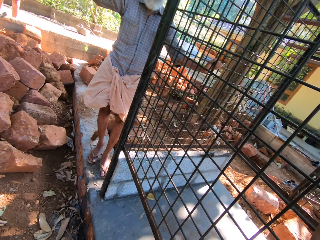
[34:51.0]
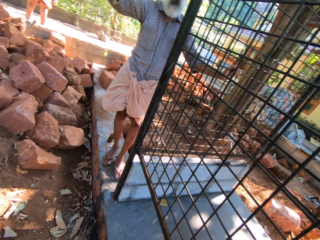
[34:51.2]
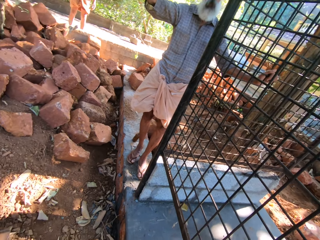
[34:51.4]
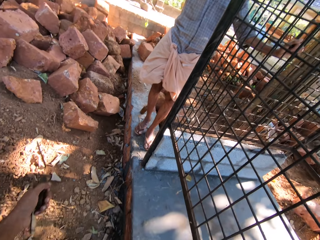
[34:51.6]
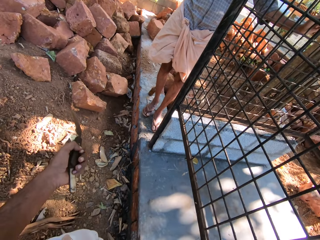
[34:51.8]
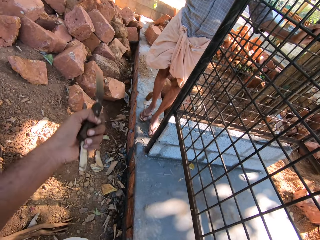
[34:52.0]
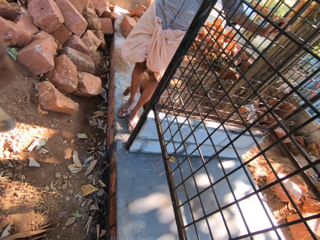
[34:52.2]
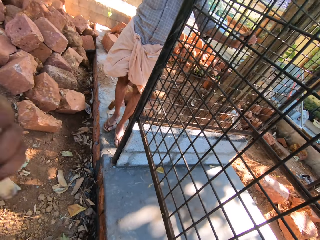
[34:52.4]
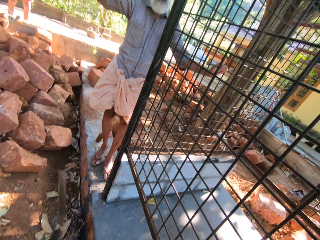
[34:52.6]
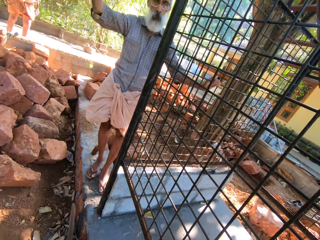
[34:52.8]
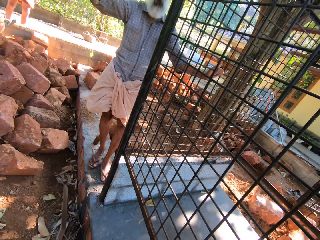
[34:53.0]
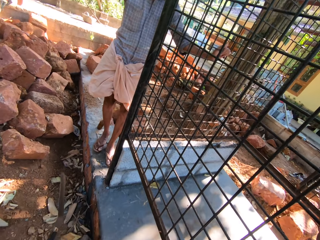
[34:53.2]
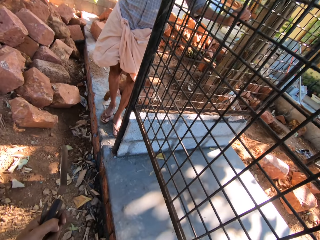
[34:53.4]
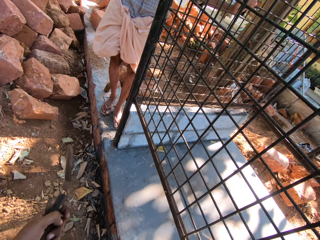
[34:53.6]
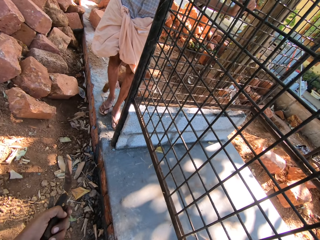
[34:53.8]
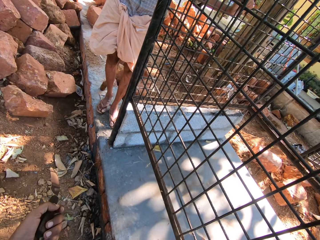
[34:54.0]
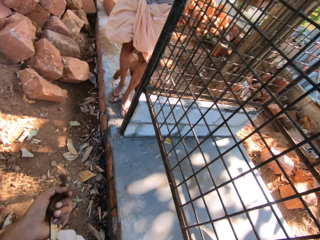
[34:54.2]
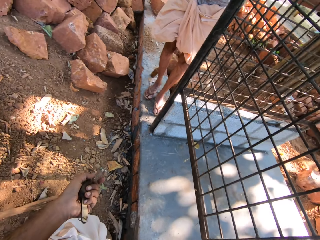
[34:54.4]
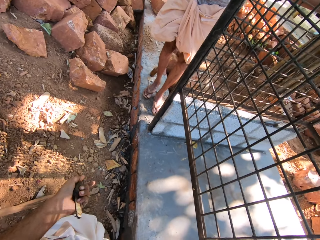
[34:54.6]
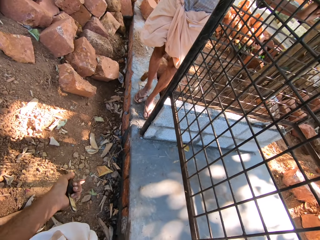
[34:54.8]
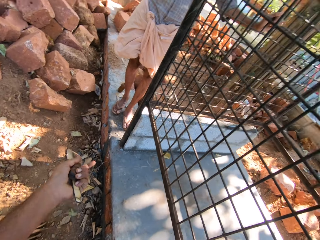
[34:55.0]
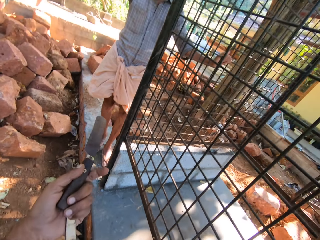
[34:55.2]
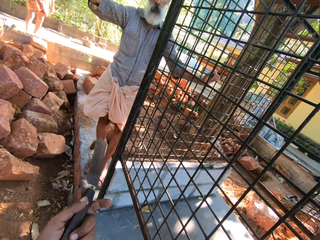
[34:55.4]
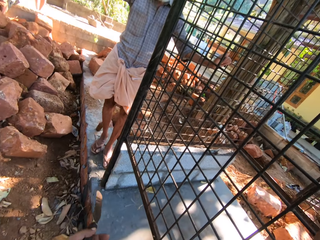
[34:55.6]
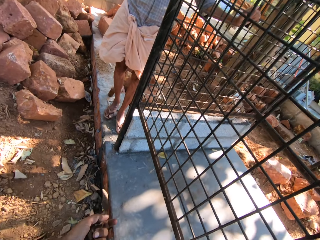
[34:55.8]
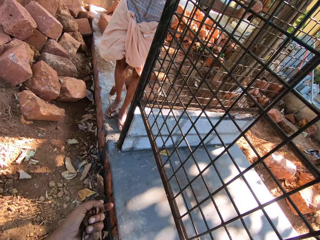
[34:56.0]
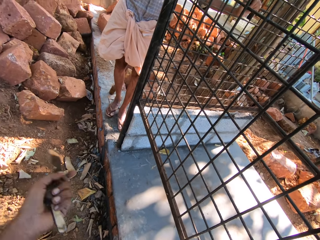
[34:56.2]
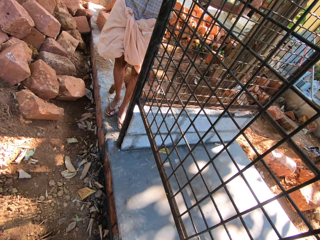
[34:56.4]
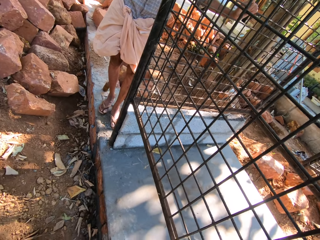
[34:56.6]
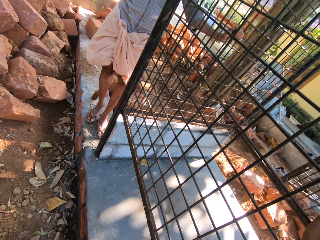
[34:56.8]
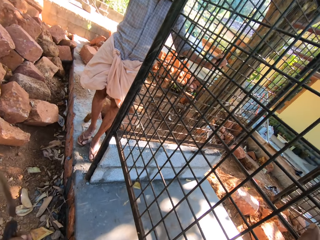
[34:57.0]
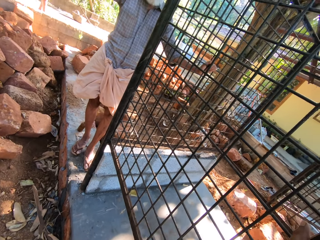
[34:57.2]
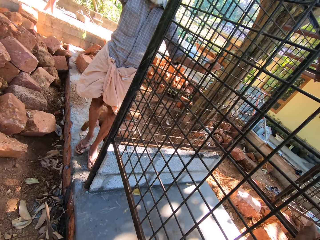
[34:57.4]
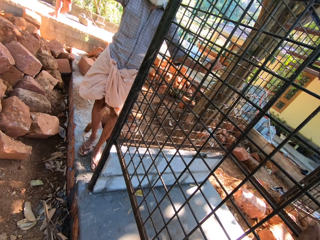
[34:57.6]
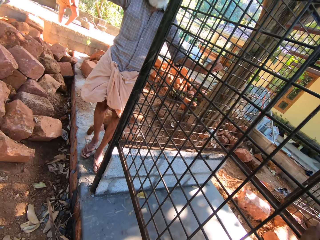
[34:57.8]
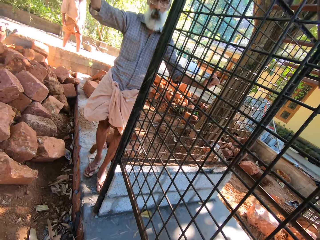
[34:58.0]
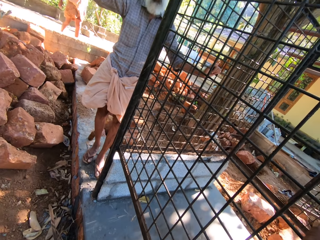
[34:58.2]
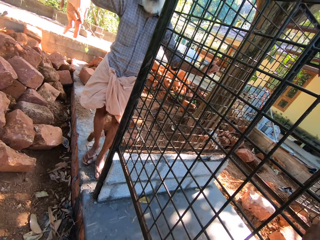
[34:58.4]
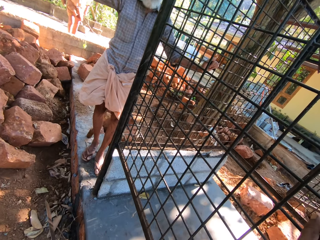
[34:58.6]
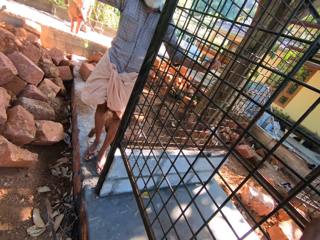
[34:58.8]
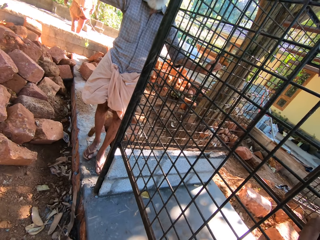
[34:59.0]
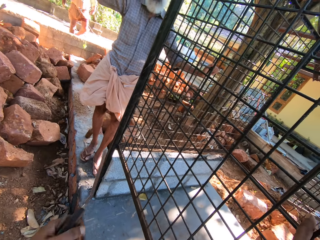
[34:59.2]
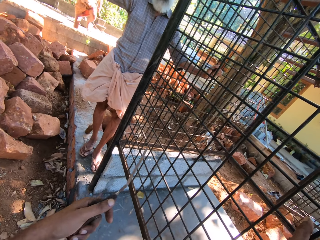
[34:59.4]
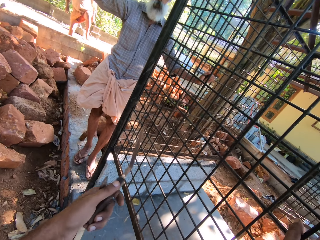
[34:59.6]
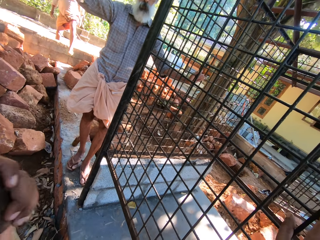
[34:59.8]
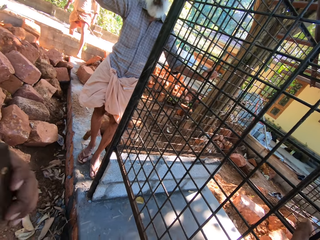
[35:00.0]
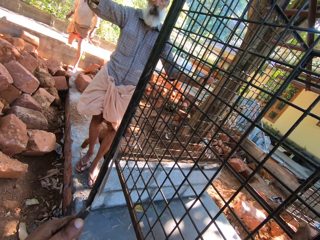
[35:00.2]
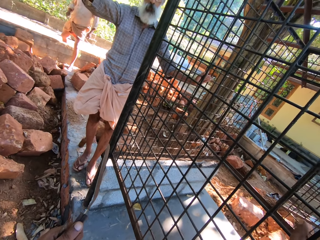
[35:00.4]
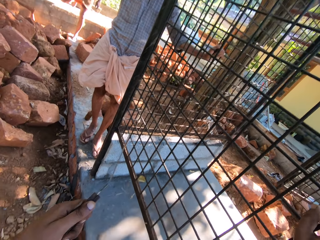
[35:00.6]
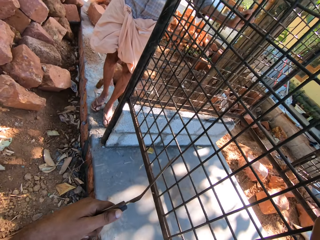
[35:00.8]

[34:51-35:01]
The camera wearer raises the hand. They speak.

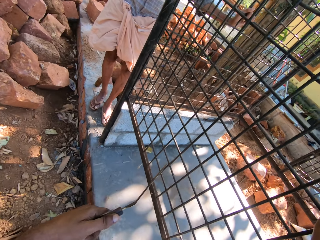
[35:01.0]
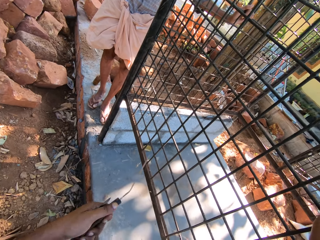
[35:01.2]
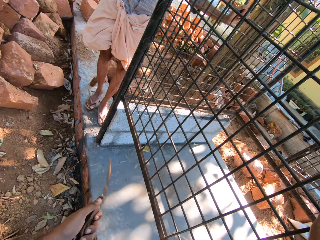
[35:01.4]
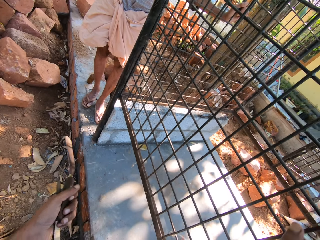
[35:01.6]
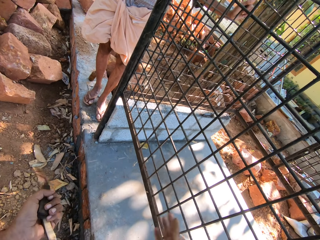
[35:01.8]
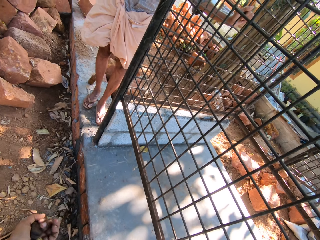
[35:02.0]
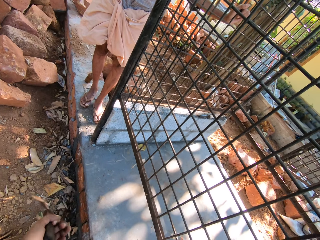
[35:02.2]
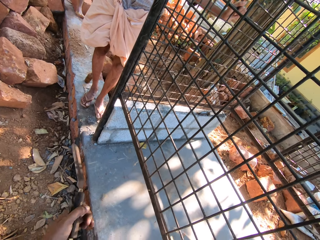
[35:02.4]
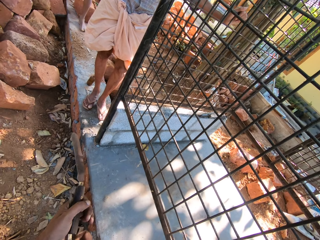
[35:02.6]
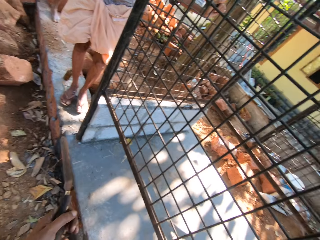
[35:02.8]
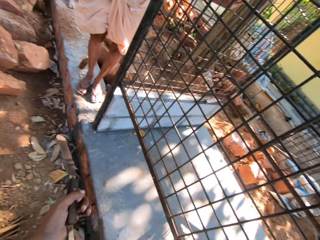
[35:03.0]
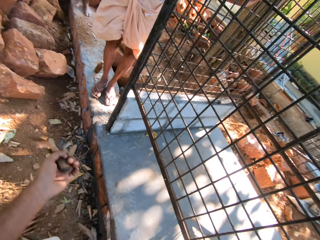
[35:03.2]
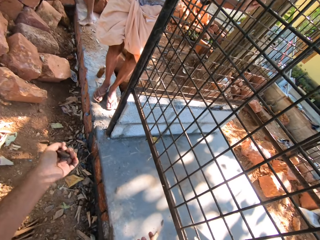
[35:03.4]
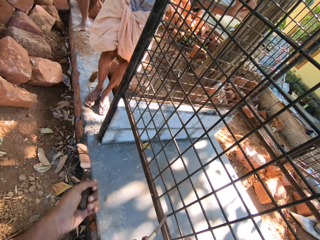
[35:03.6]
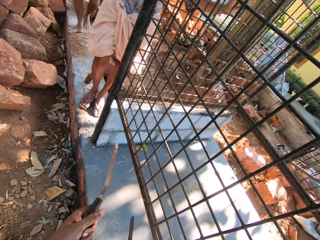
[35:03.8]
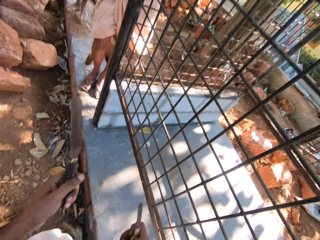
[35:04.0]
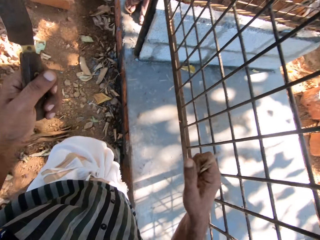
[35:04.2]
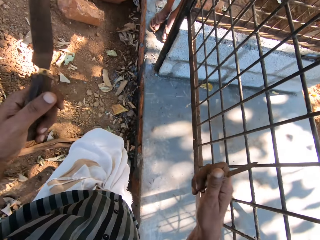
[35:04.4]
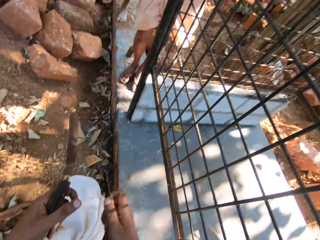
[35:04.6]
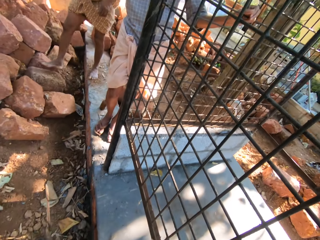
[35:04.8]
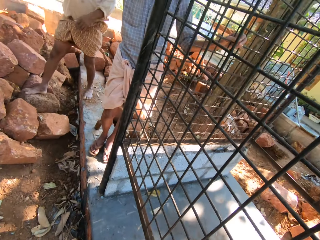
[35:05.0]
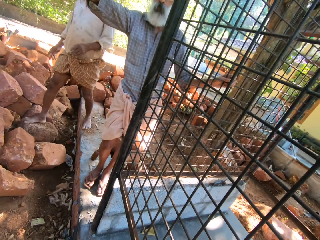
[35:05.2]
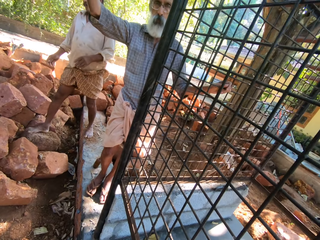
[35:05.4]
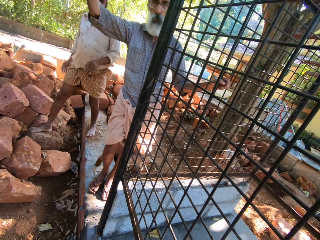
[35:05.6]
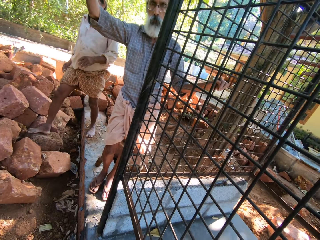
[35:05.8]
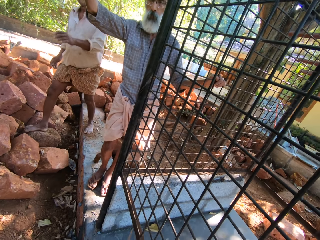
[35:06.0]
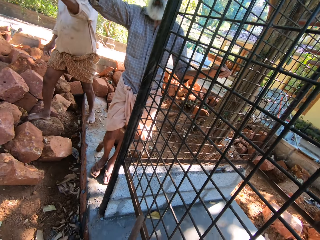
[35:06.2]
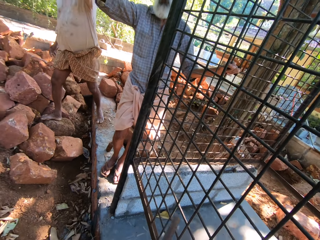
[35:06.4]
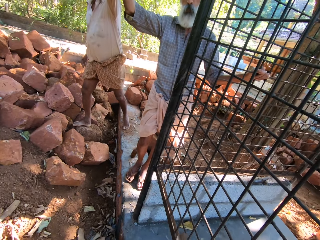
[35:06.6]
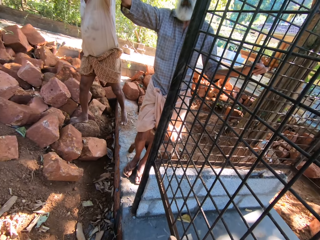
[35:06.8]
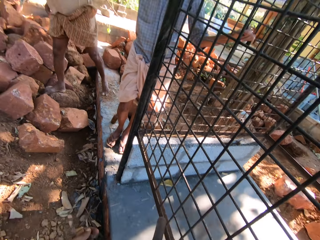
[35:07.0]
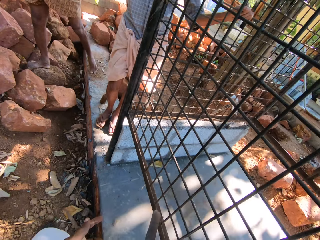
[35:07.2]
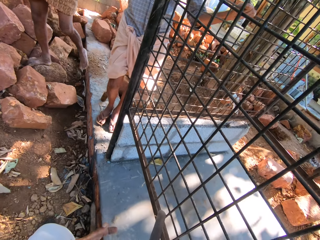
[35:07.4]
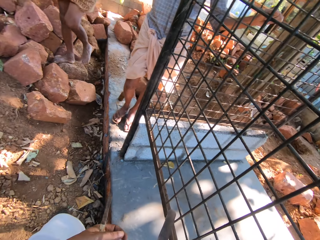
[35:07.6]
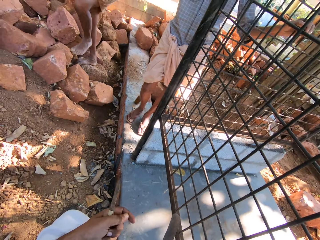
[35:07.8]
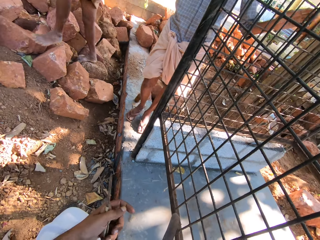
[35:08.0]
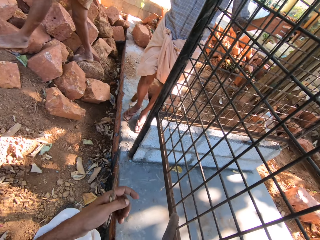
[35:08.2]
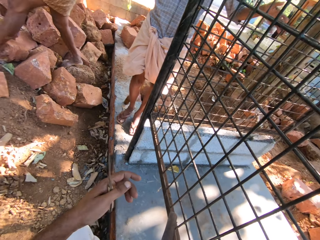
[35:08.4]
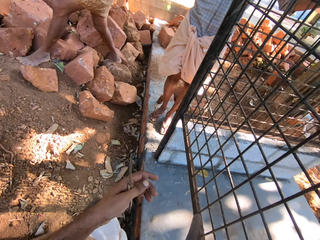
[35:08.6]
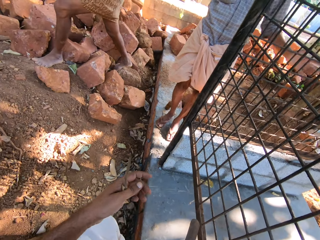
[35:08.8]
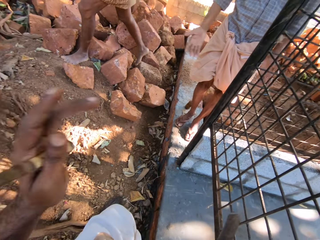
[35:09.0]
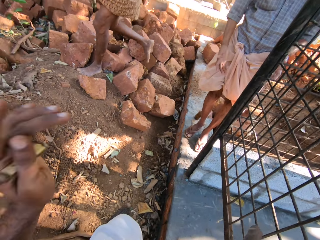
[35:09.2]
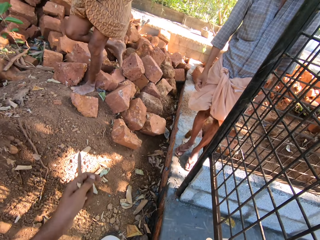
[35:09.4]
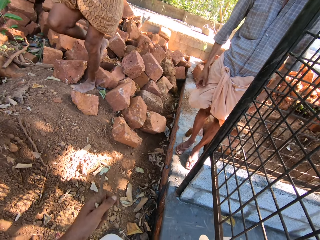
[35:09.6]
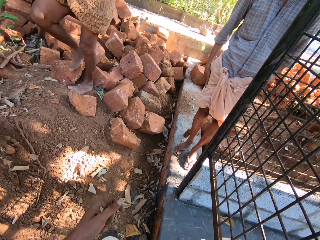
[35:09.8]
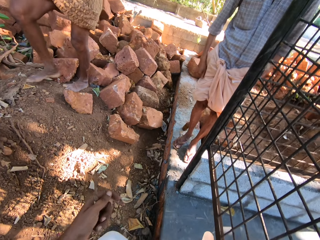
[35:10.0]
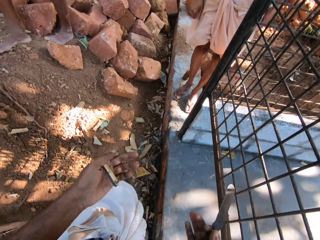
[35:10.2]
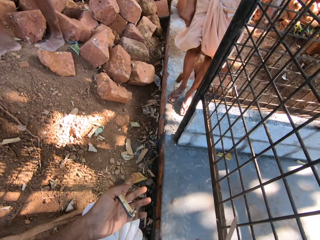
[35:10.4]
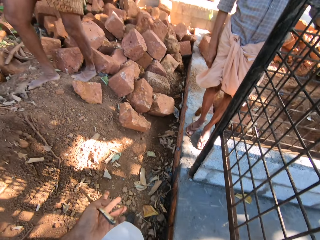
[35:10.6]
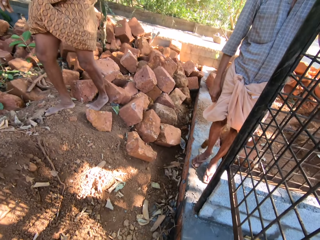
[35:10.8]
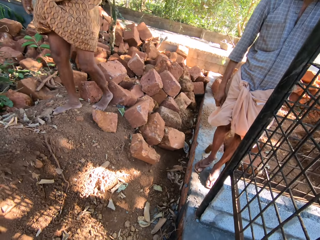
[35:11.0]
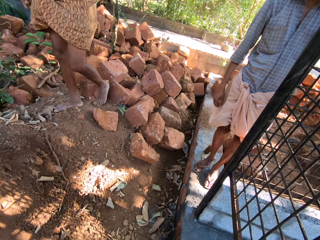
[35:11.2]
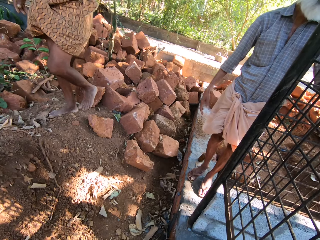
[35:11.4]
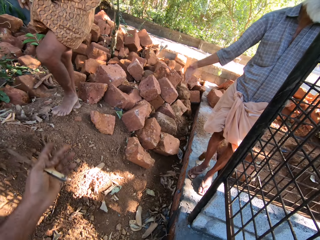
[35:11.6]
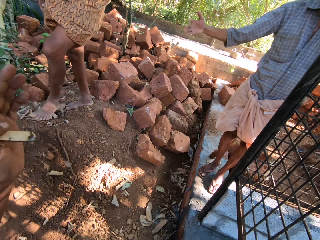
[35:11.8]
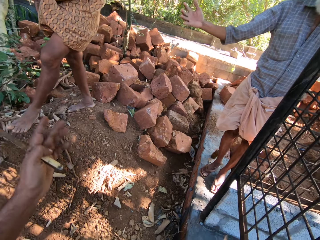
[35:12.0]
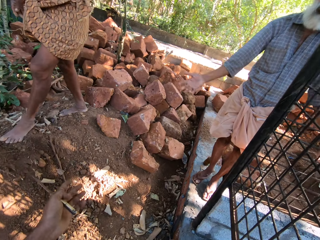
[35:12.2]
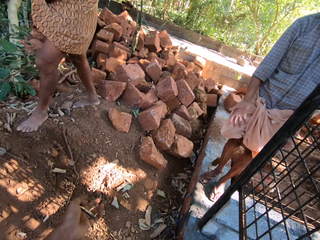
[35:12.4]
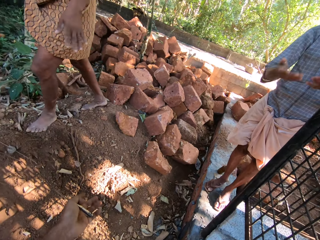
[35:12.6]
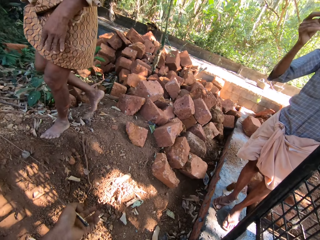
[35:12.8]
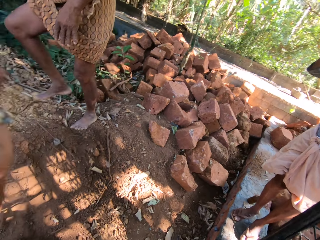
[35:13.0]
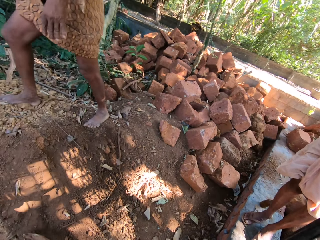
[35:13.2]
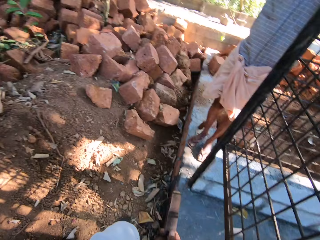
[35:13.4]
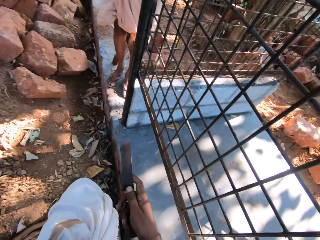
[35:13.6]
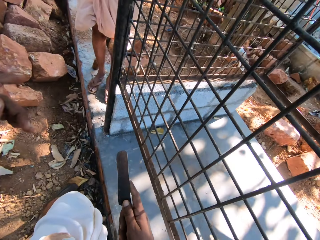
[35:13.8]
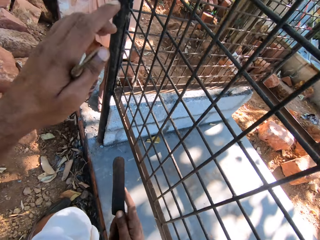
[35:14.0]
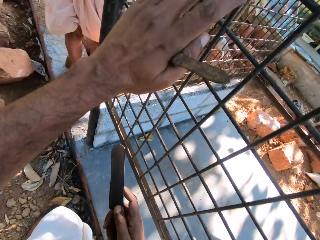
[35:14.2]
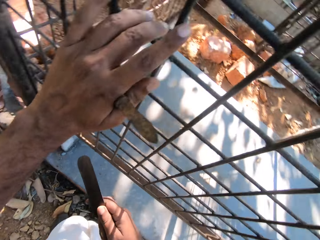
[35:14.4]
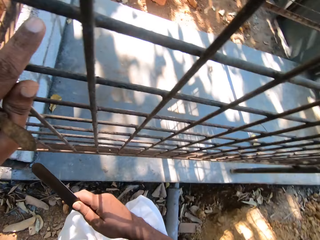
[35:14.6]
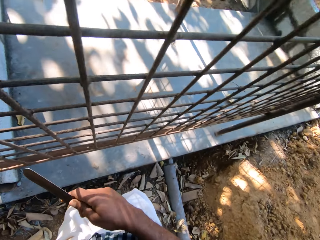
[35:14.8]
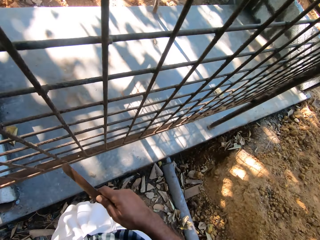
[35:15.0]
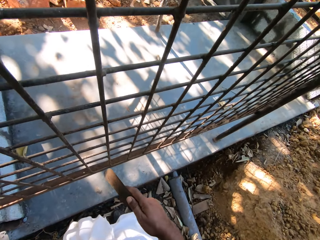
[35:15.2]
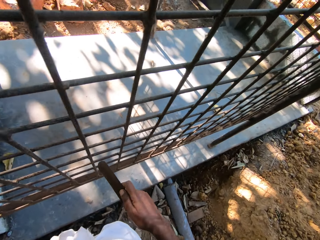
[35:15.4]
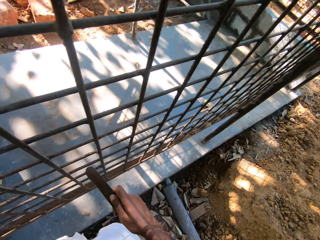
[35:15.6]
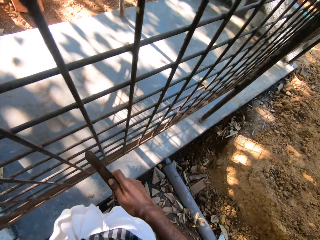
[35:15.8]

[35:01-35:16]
The camera wearer picks a file from his left hand with his right hand. He passes the file from his right hand to his left hand. He passes the scraper from his left hand to his right hand. A man speaks. The camera wearer speaks. The man speaks. The camera wearer speaks. He places his left hand on the cage on the ground.
